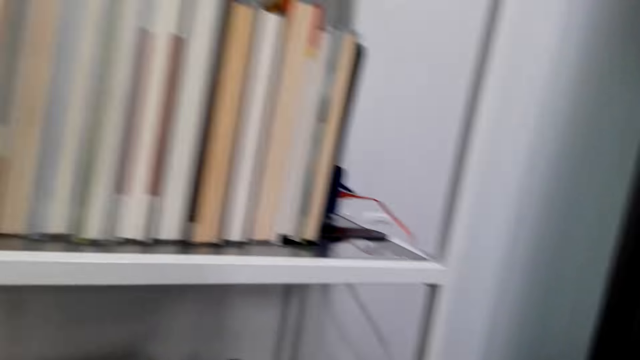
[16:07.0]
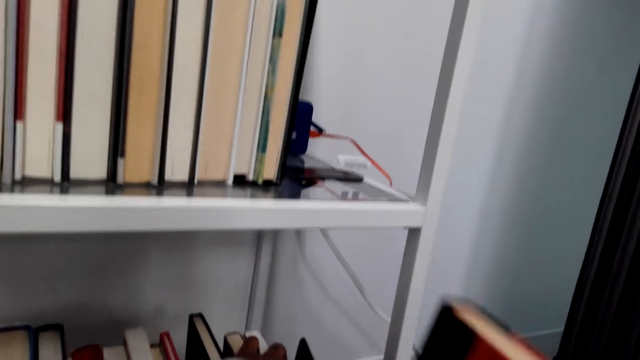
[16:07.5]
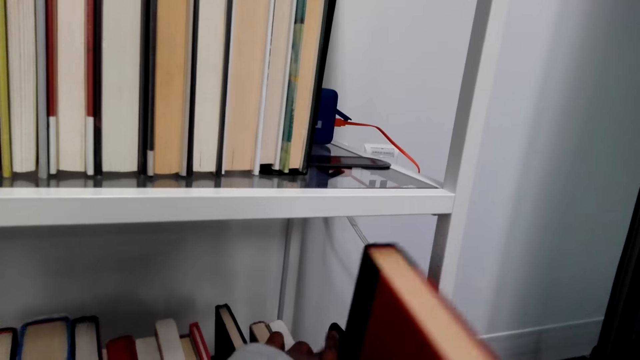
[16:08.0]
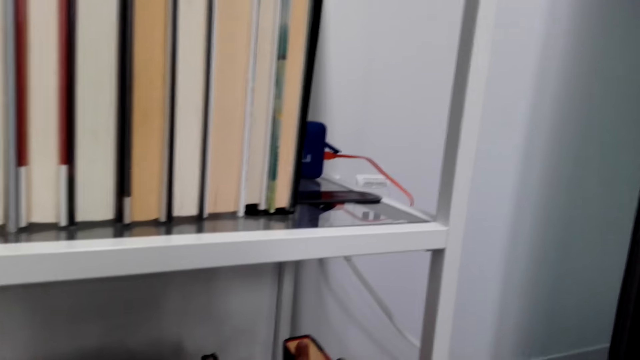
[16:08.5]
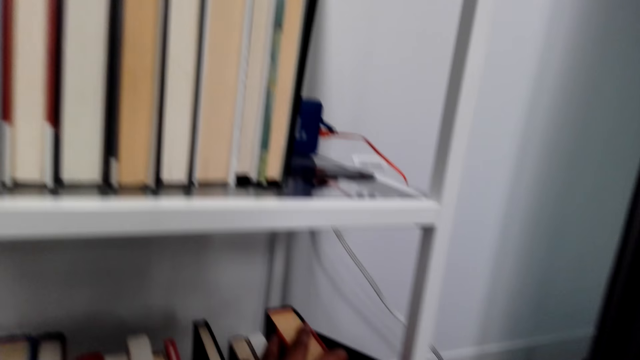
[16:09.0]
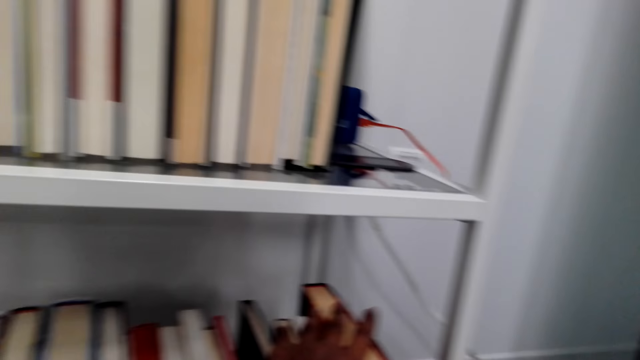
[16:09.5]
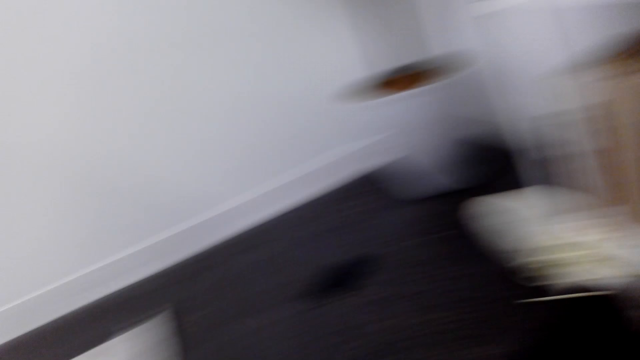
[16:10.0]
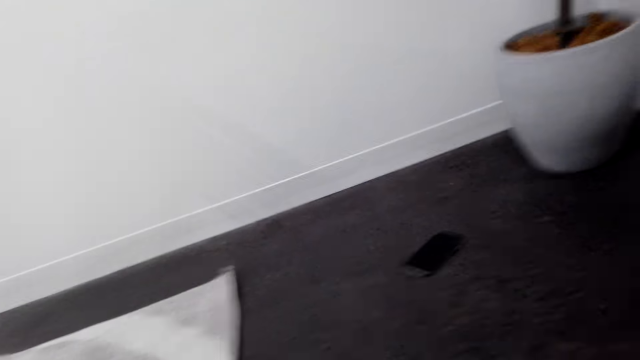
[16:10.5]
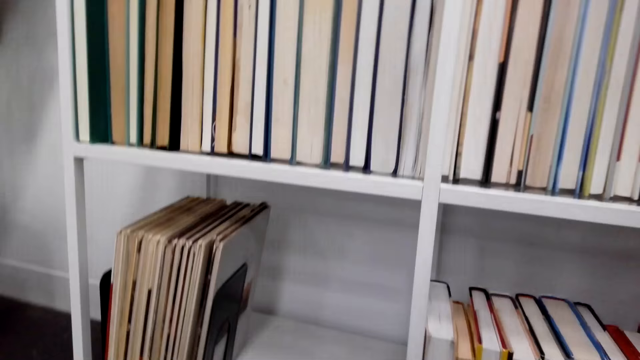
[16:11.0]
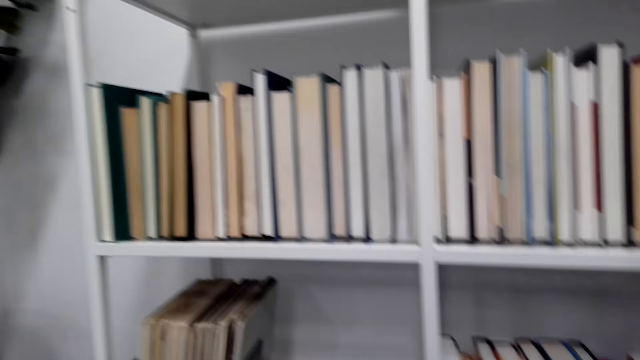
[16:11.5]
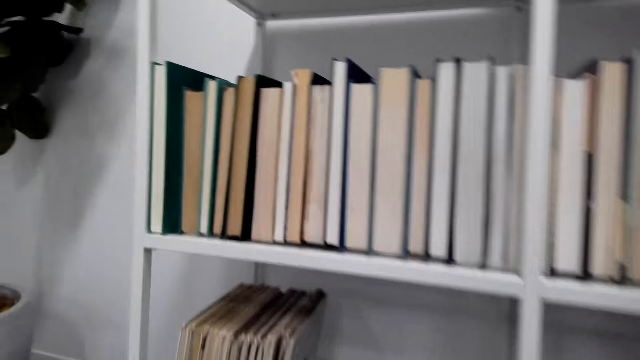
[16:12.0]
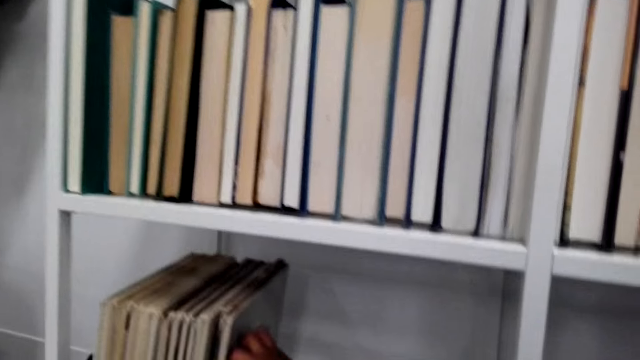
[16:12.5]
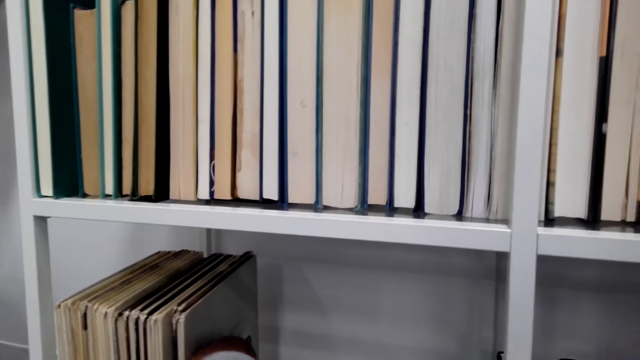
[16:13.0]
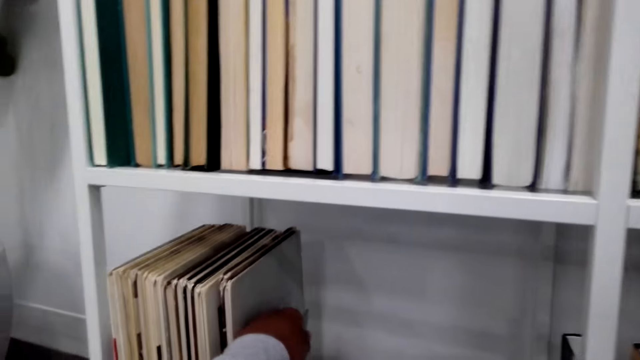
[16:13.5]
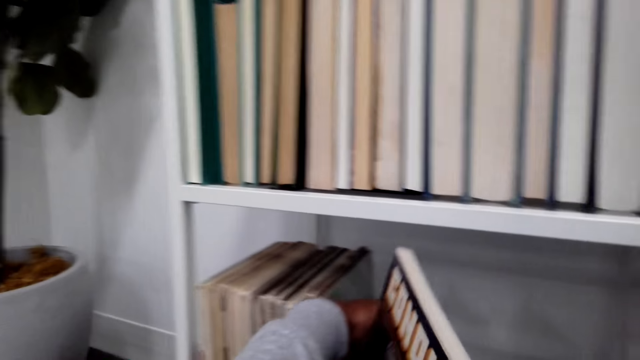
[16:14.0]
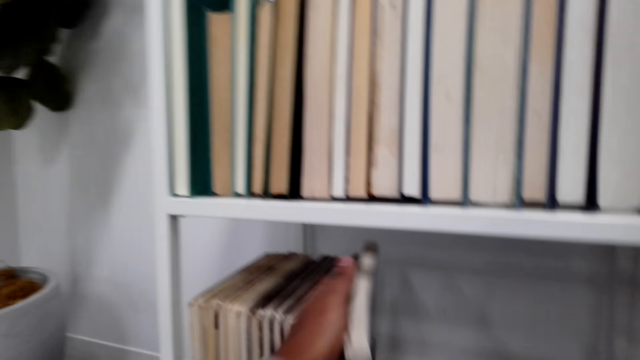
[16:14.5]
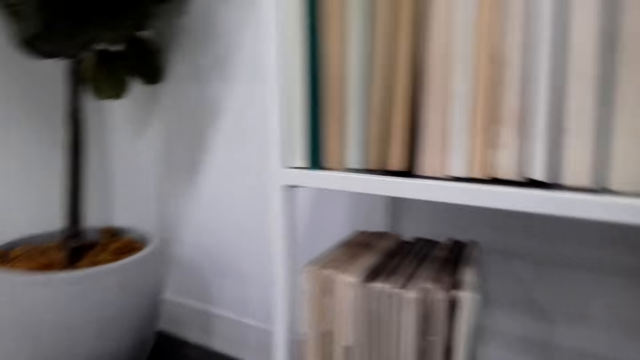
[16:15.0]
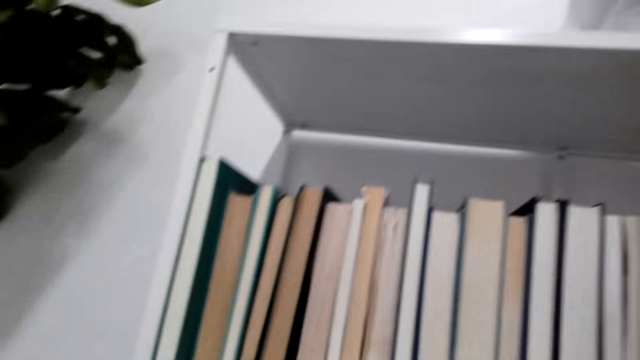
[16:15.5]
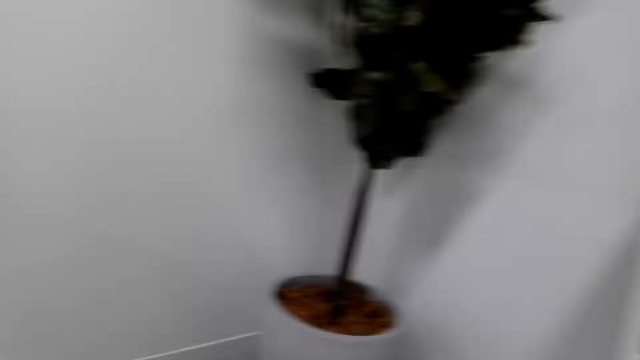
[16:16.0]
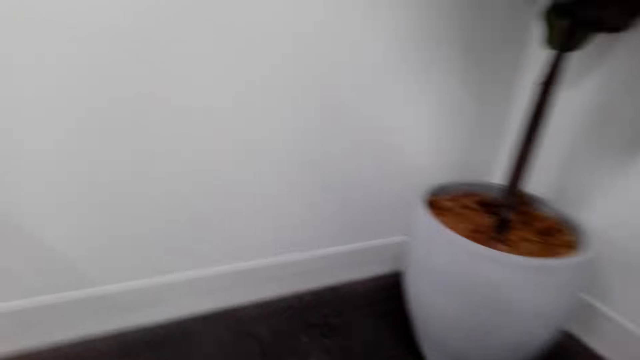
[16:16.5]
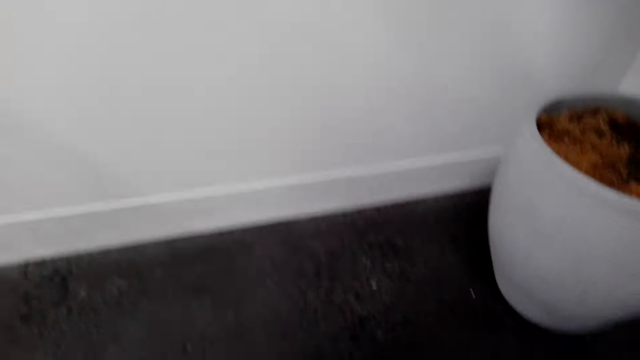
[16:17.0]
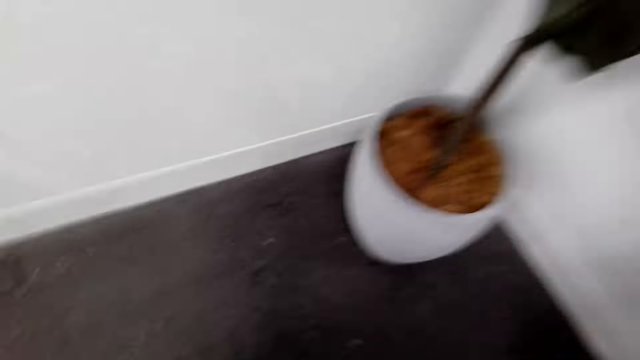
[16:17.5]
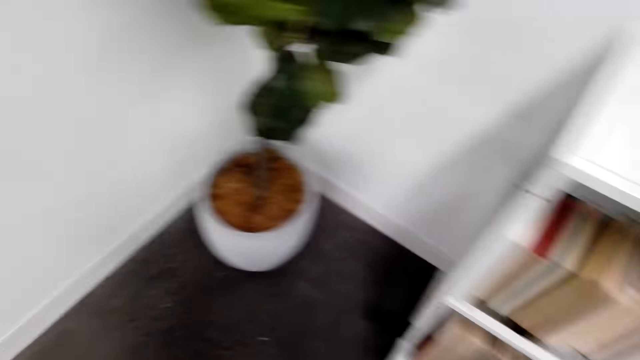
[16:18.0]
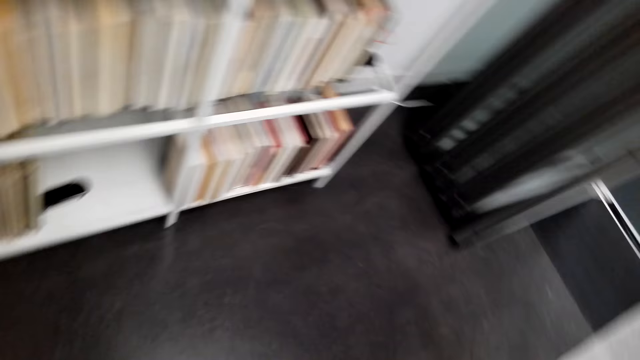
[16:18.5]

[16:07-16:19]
The camera wearer arranges novels in the book cabinet. They turn. They look around. They arrange the novels in the book cabinet. They look around.

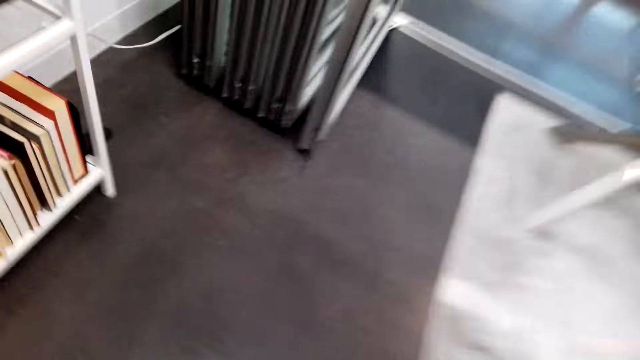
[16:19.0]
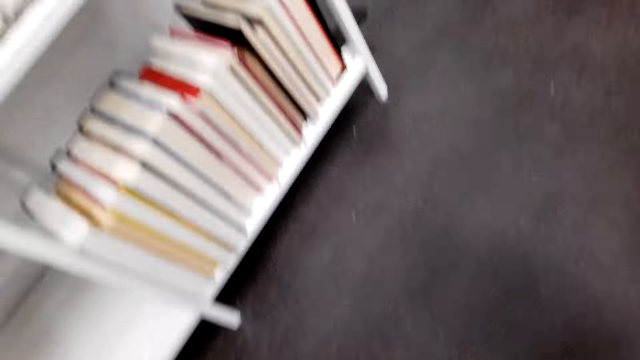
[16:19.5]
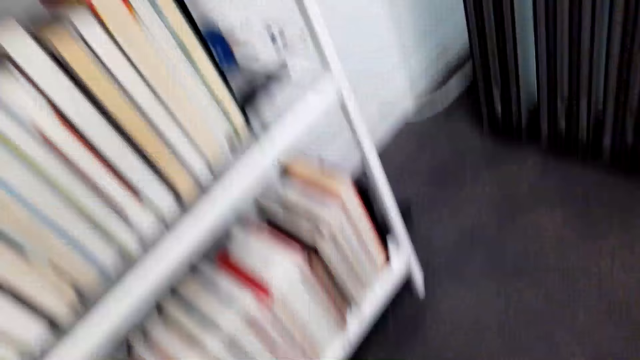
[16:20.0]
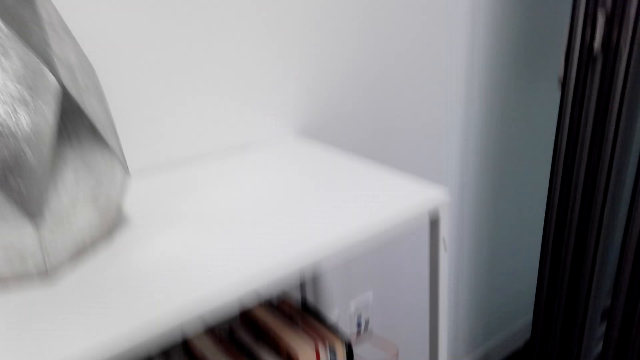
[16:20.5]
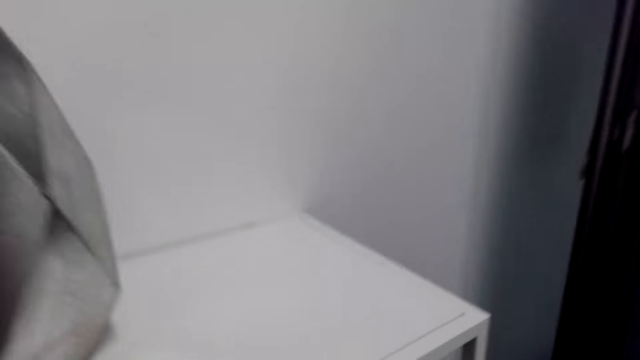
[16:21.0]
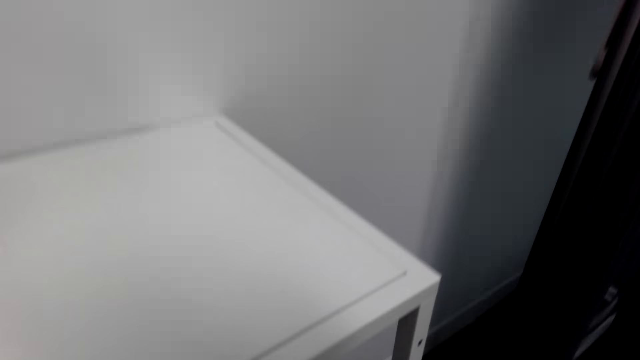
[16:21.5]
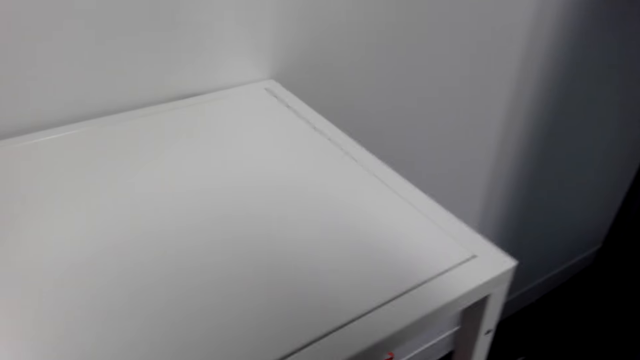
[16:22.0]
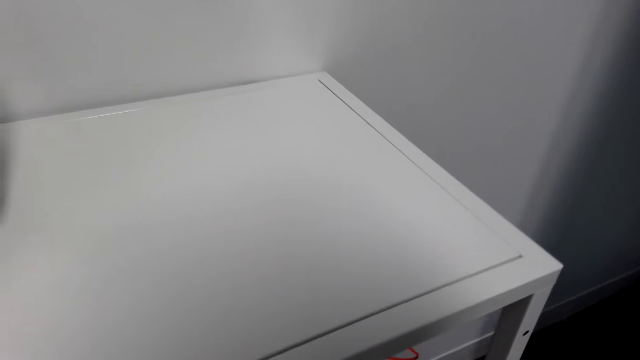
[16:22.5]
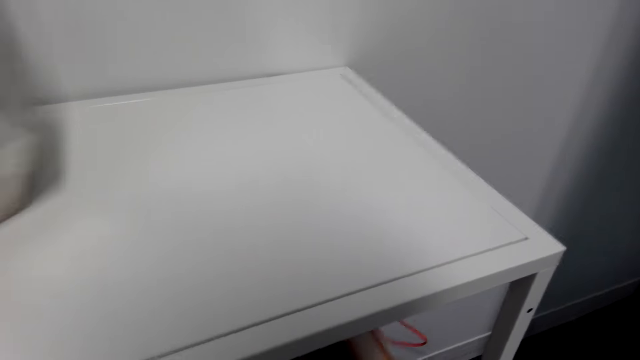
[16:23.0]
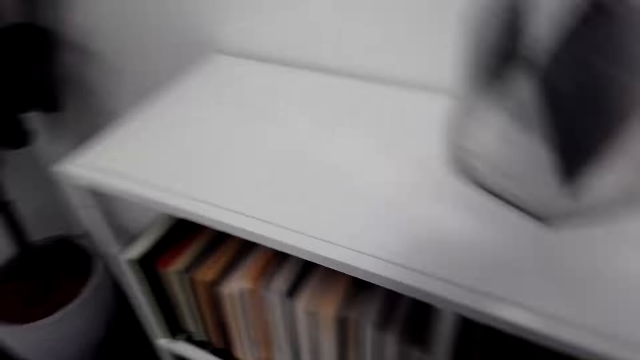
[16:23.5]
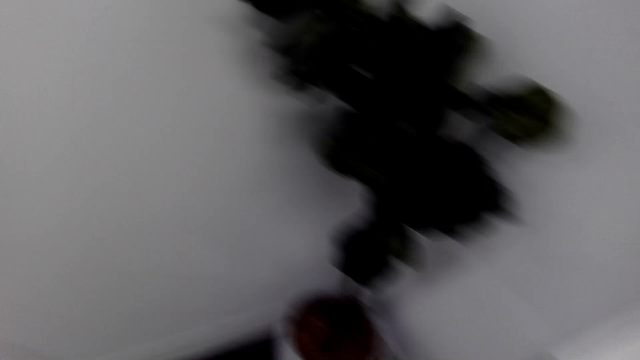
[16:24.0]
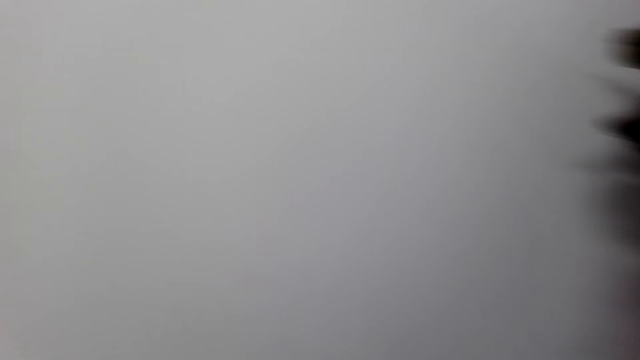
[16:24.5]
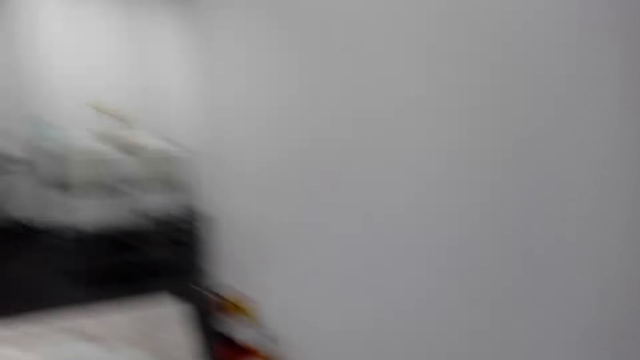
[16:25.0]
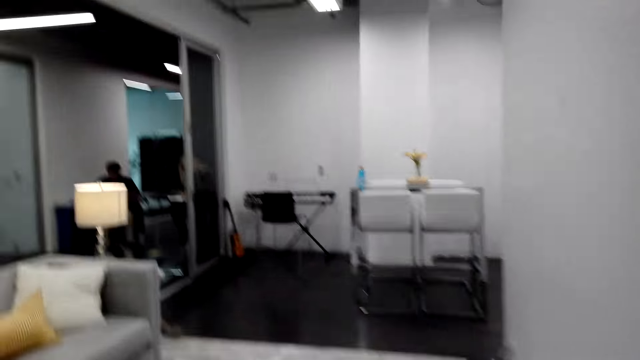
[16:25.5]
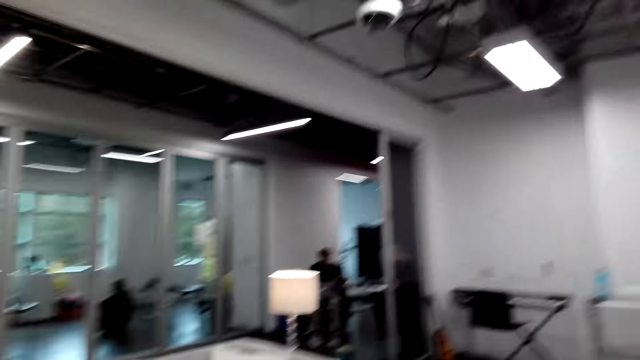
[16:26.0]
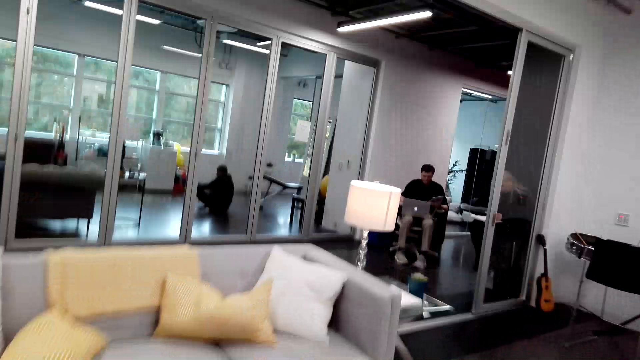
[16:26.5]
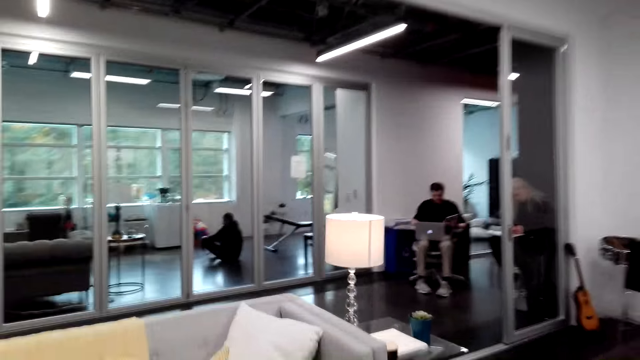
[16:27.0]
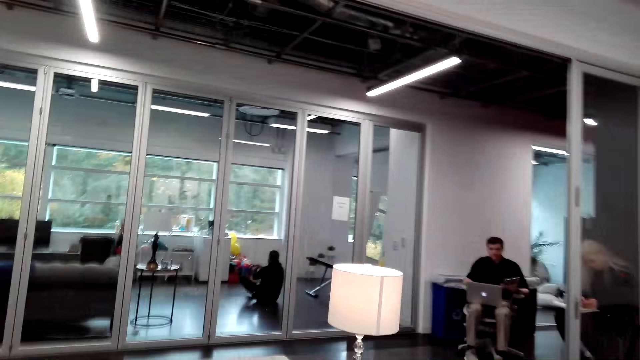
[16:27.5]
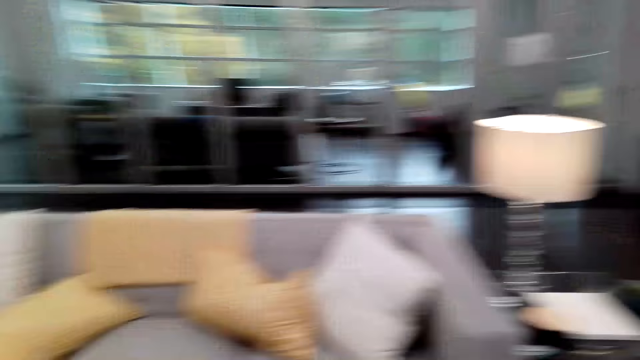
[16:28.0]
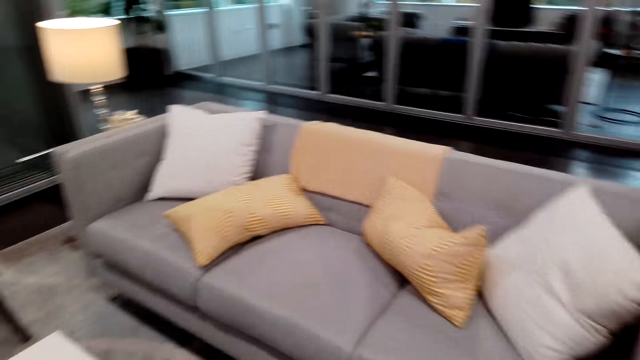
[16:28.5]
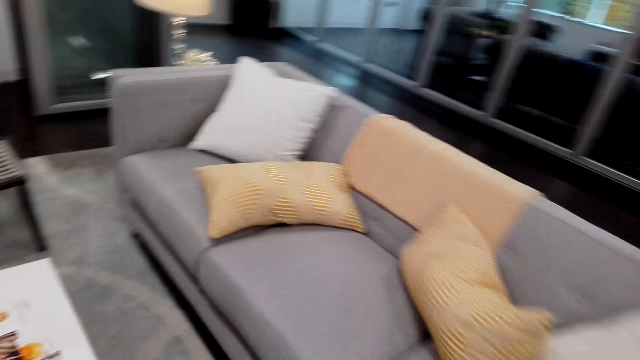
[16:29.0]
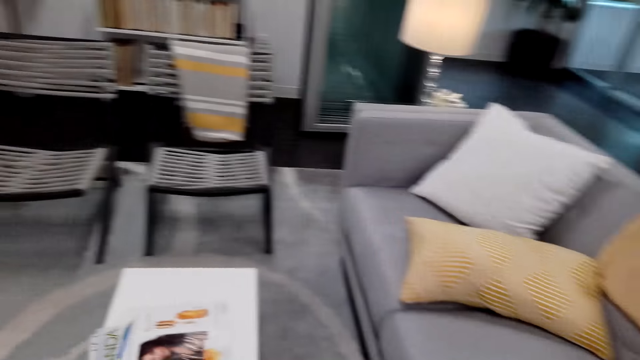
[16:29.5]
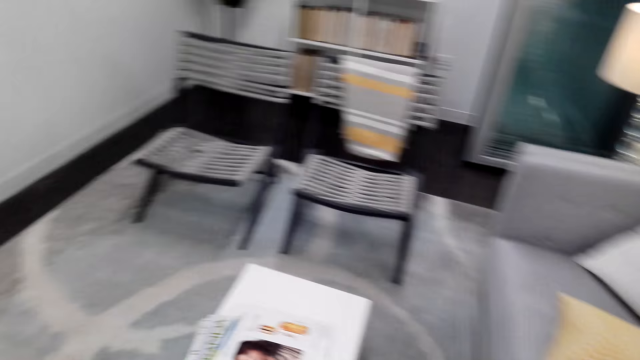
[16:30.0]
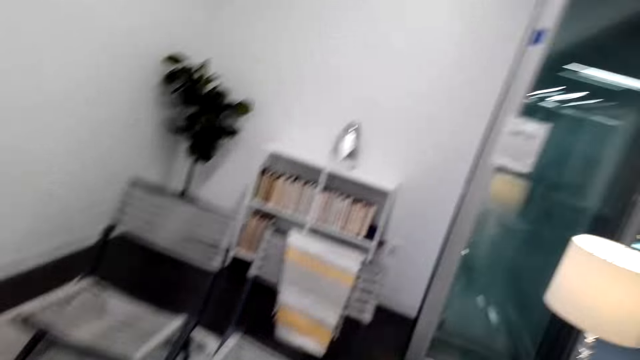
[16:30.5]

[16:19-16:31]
The camera wearer walks around. A person sits in another room in the house. Another person works on a laptop around the house. The camera wearer walks around.
